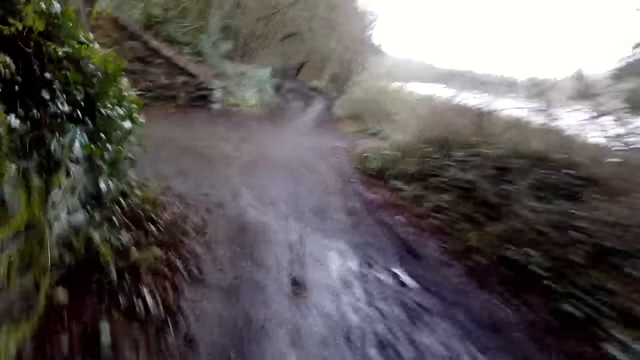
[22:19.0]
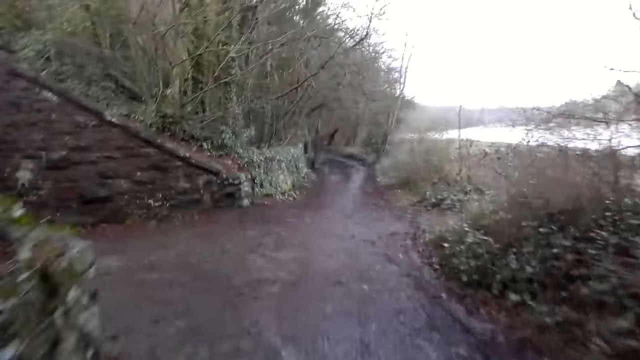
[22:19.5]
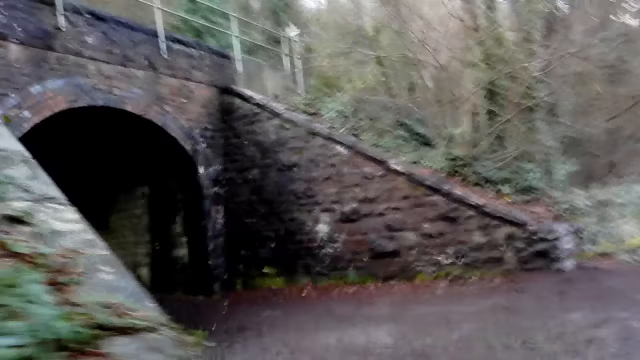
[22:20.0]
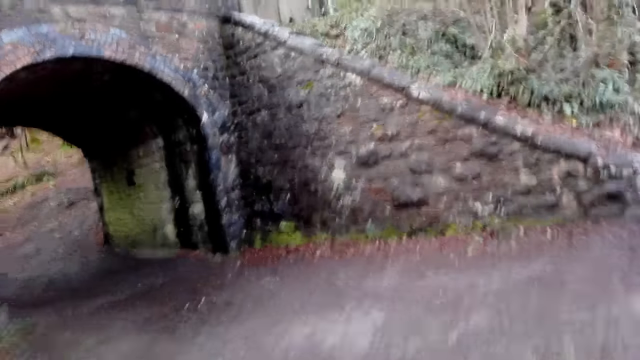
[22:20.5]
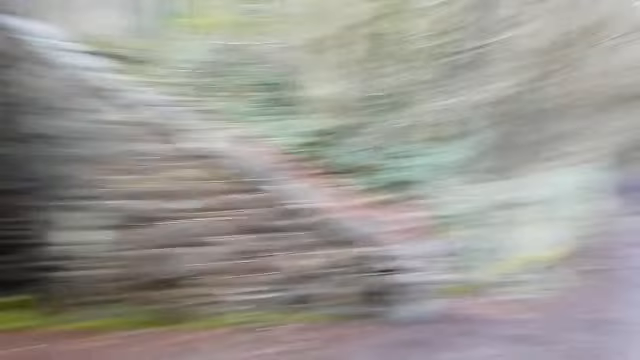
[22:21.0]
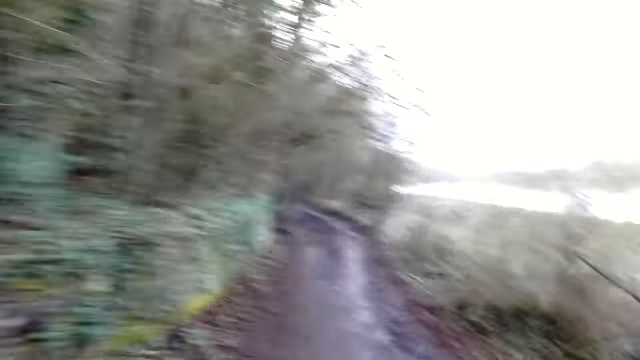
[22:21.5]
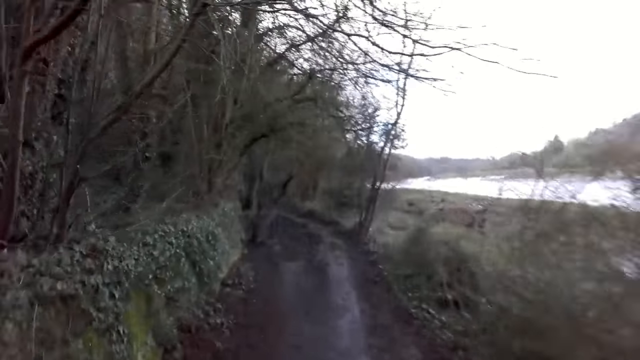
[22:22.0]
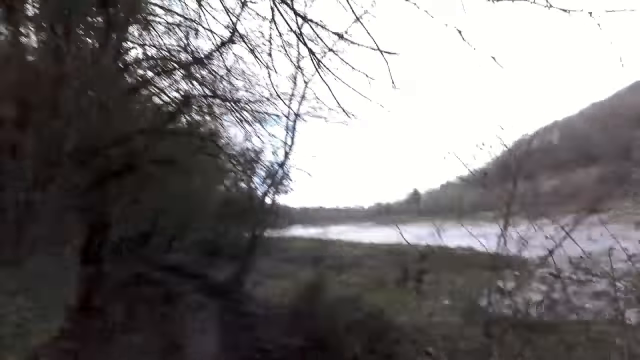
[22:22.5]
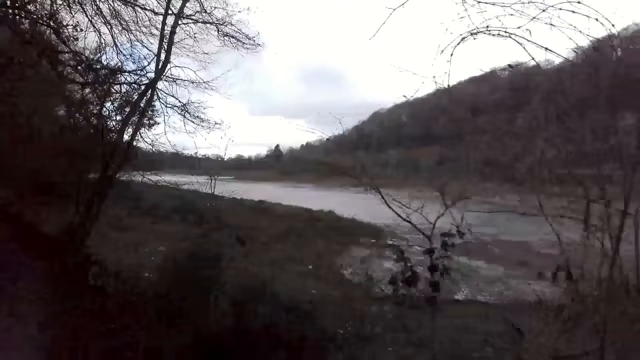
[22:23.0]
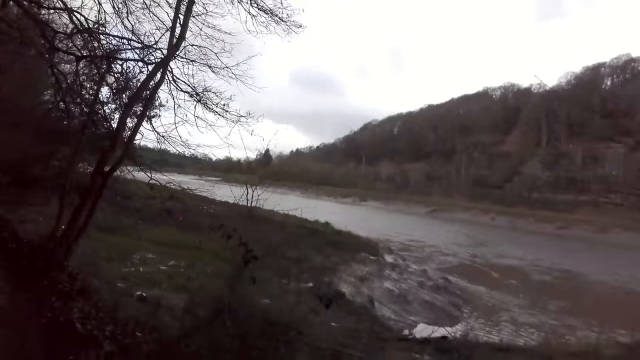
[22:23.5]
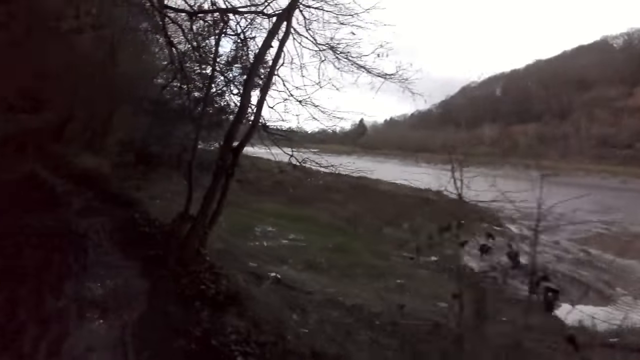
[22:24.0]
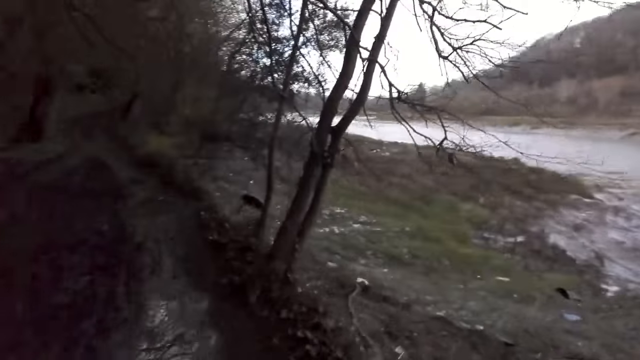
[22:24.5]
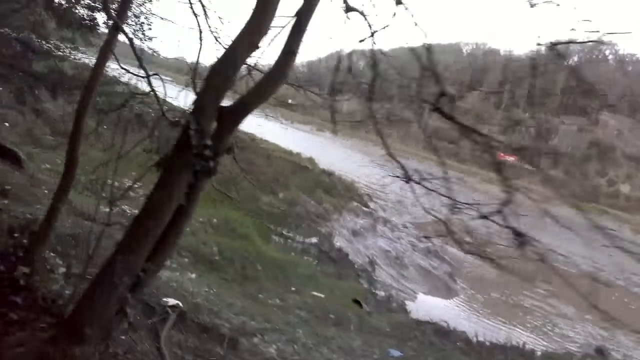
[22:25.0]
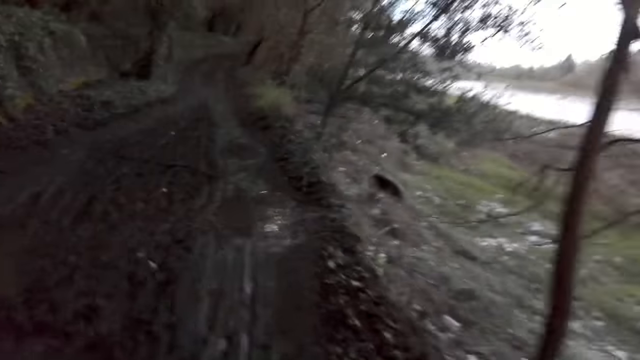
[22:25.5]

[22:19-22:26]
The camera wearer walks past a brick gateway.

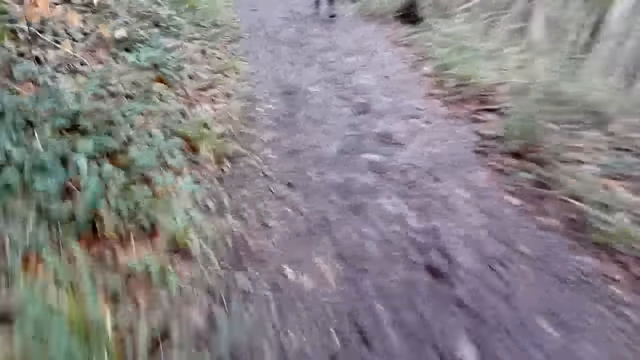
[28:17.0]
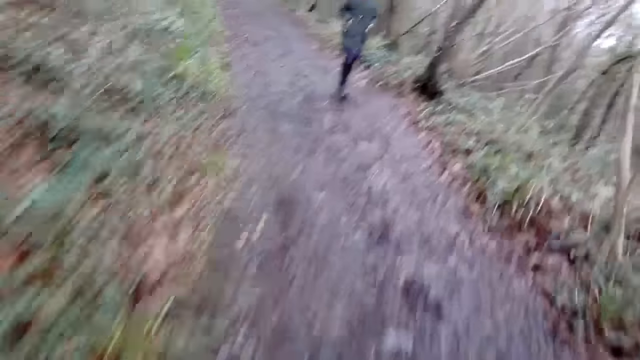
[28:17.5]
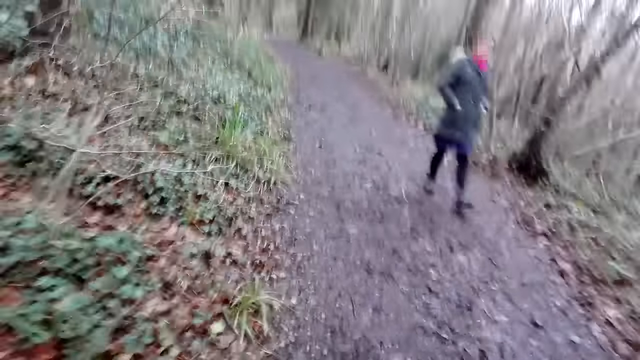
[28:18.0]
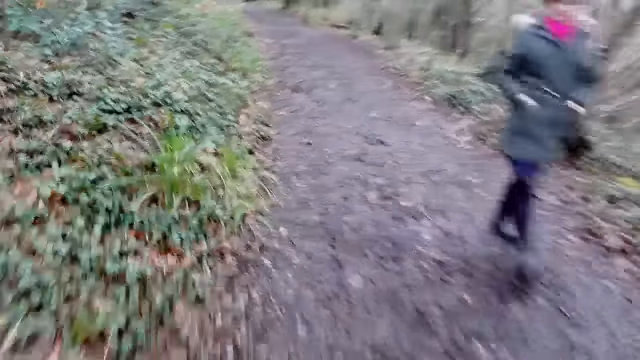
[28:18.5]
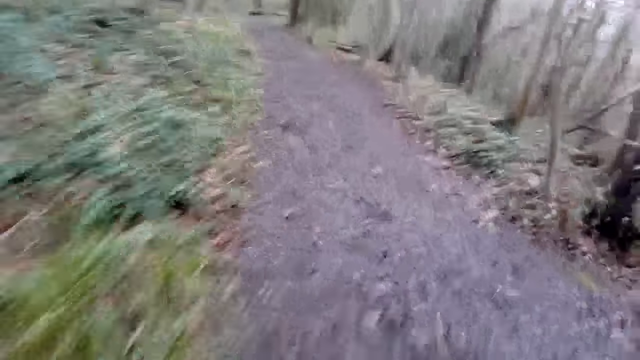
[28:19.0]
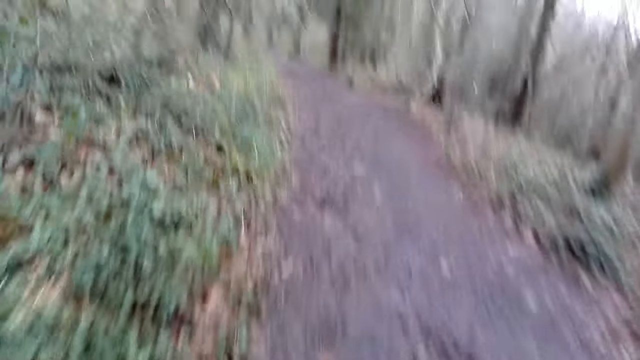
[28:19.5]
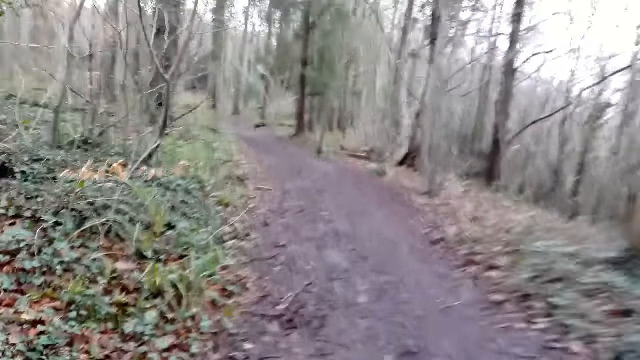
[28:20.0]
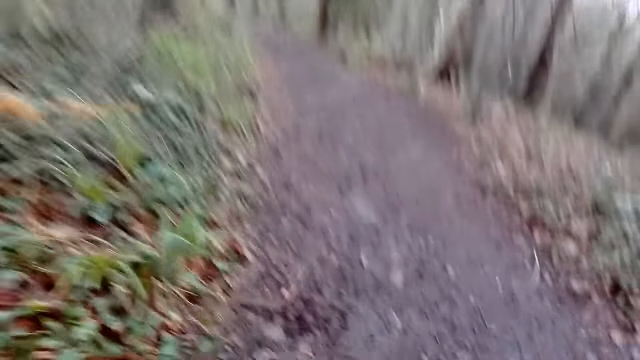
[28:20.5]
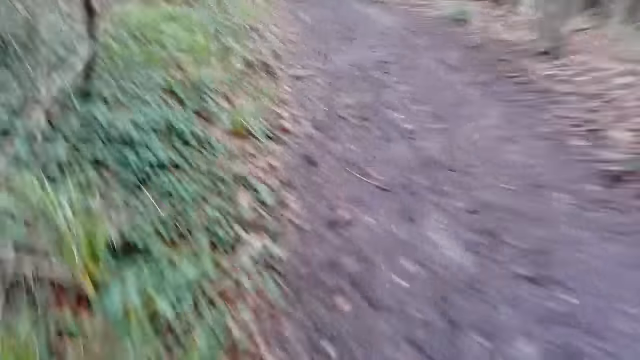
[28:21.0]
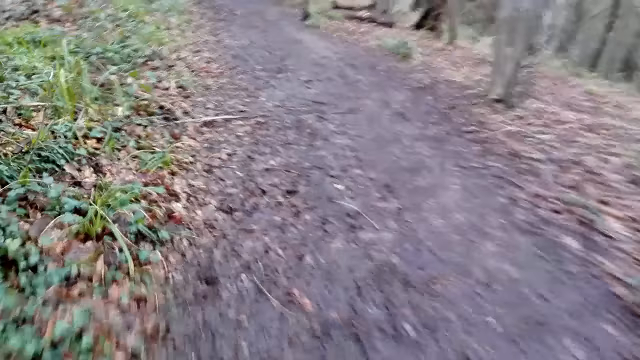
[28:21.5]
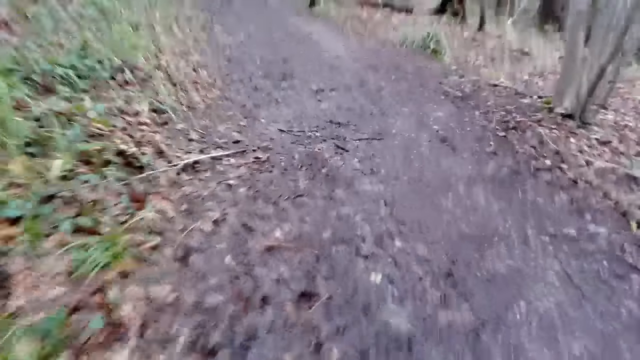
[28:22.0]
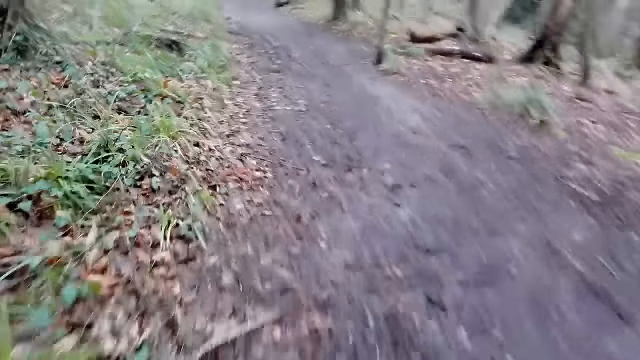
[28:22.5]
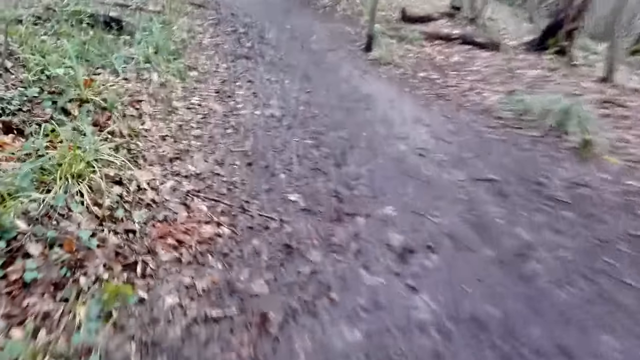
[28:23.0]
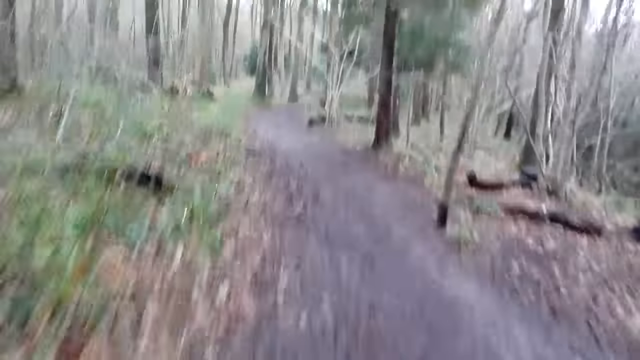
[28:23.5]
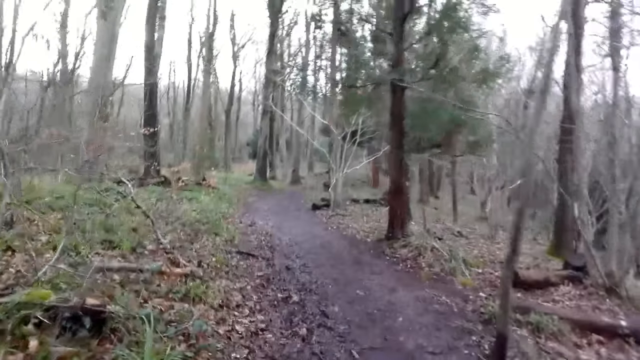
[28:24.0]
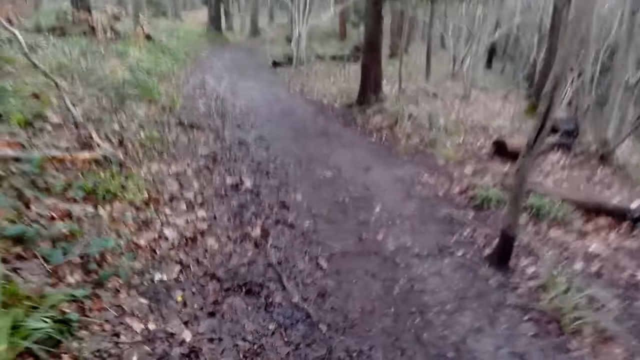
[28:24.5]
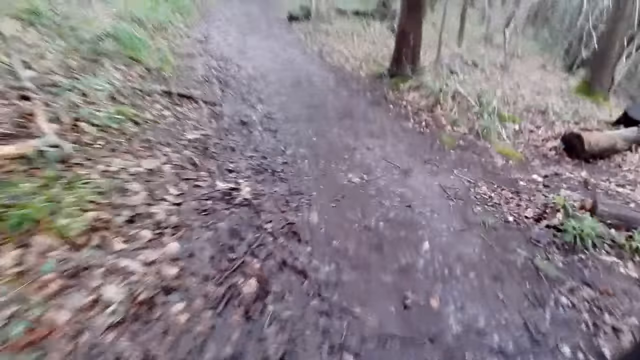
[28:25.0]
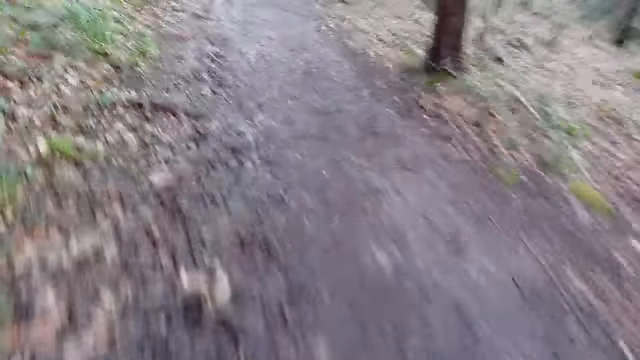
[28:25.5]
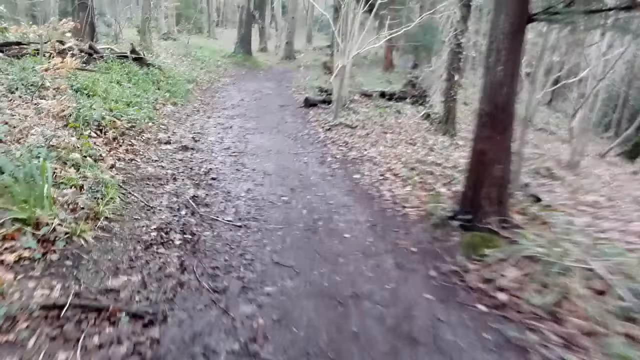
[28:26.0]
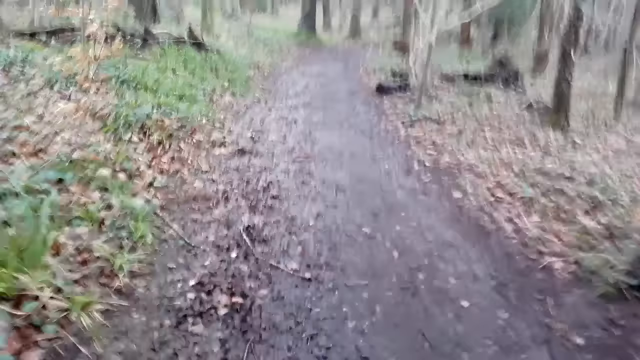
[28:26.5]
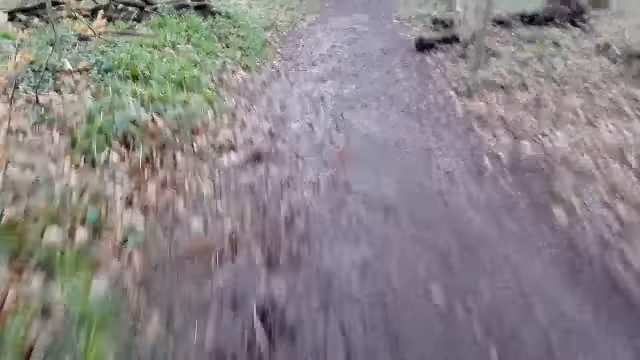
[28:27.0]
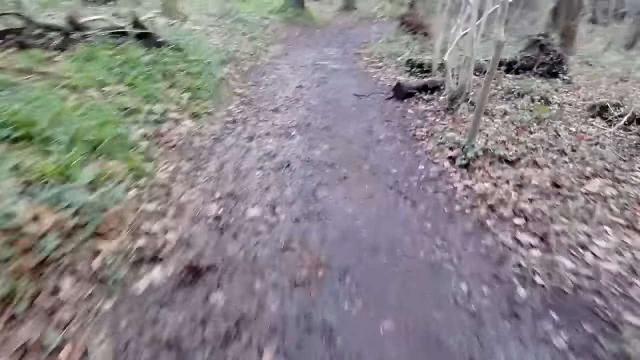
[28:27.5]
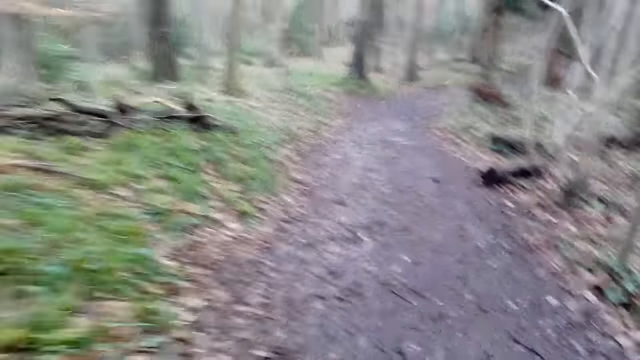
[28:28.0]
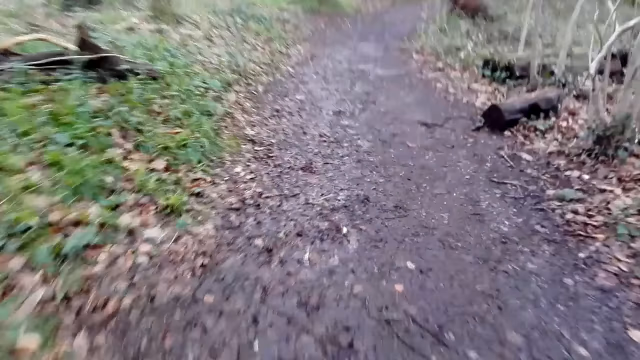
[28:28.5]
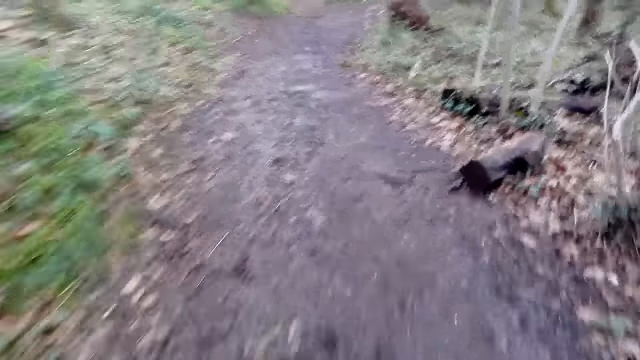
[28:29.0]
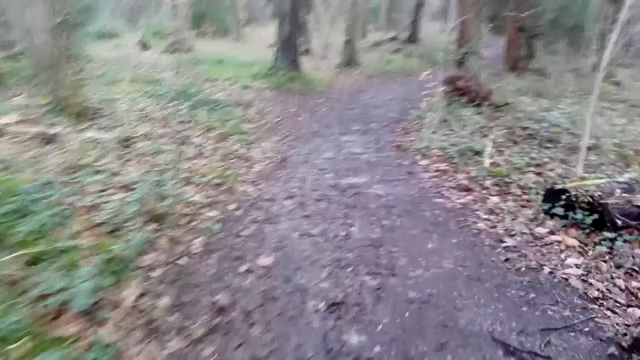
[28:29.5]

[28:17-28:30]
The camera wearer runs past a woman. They jog on the pathway.
